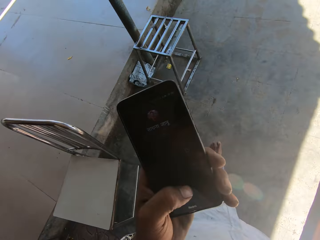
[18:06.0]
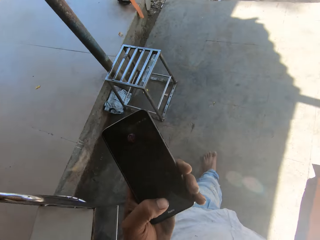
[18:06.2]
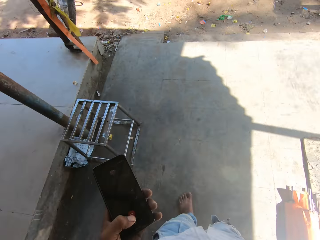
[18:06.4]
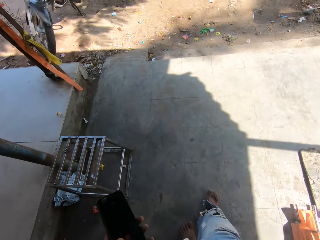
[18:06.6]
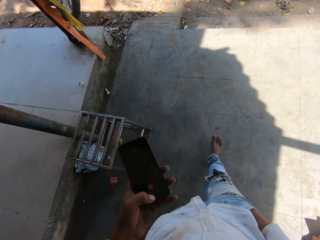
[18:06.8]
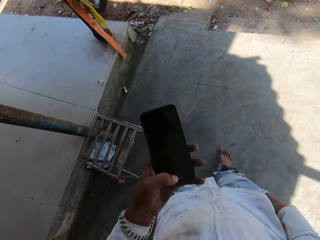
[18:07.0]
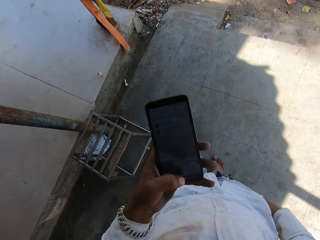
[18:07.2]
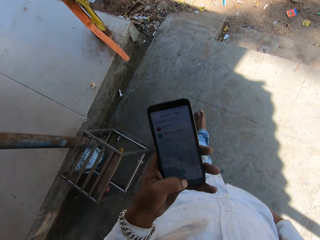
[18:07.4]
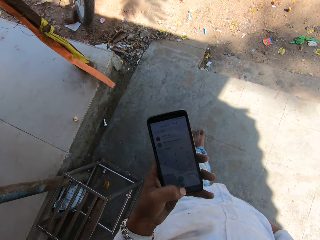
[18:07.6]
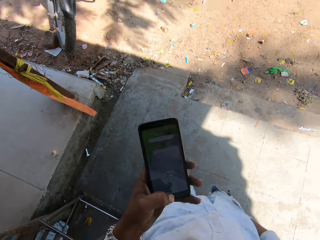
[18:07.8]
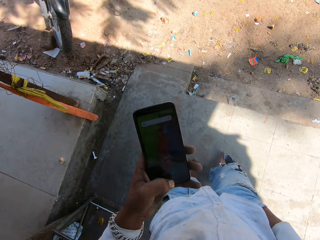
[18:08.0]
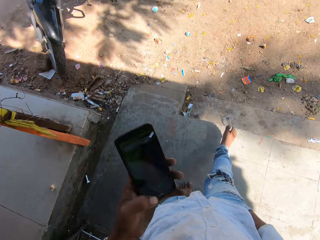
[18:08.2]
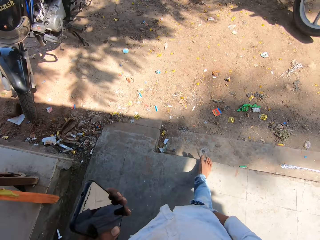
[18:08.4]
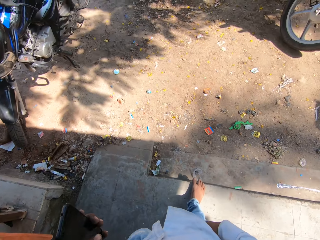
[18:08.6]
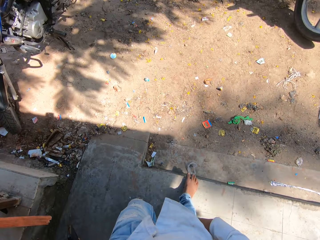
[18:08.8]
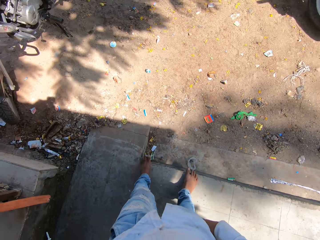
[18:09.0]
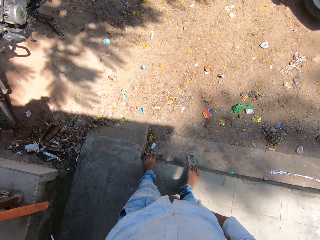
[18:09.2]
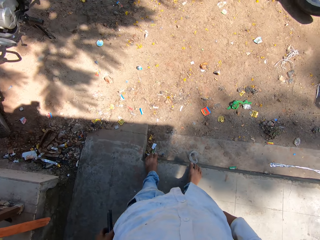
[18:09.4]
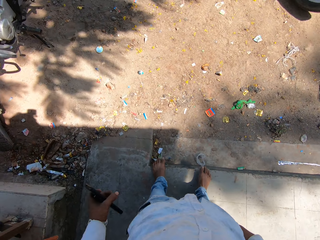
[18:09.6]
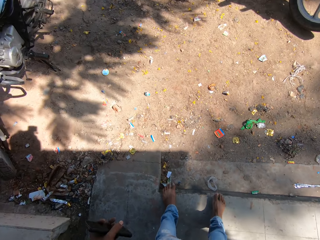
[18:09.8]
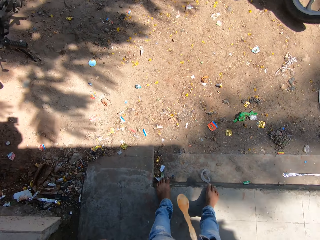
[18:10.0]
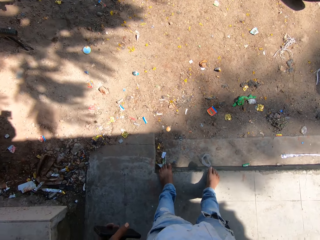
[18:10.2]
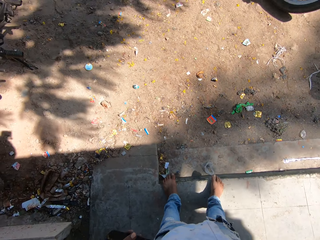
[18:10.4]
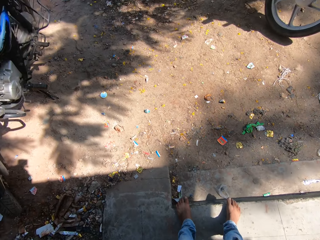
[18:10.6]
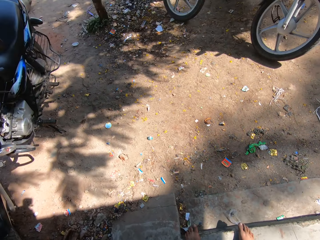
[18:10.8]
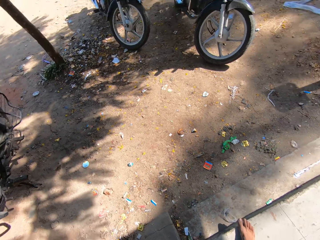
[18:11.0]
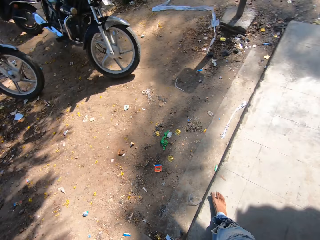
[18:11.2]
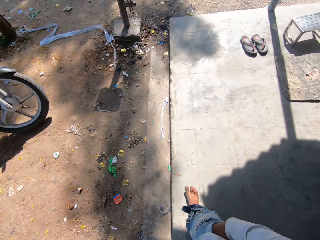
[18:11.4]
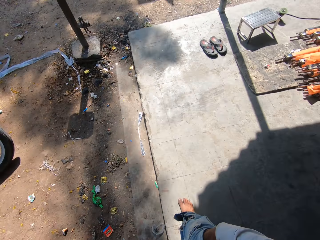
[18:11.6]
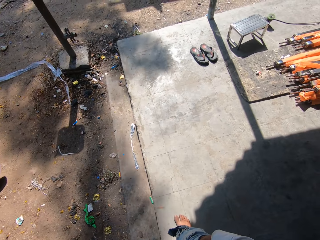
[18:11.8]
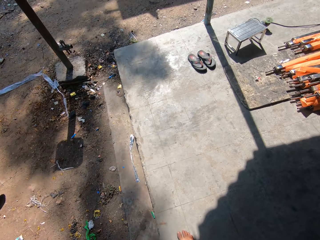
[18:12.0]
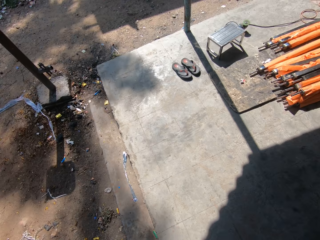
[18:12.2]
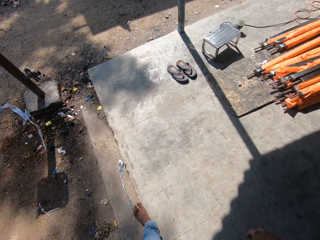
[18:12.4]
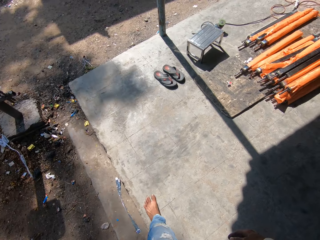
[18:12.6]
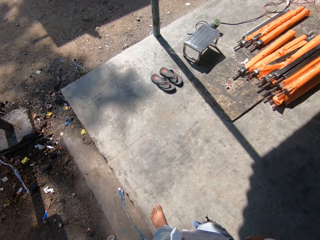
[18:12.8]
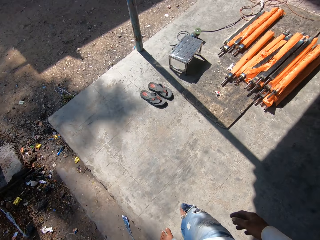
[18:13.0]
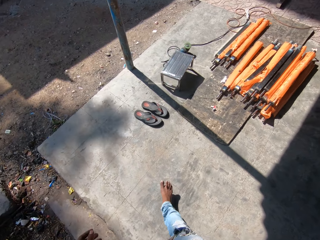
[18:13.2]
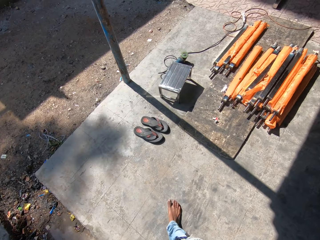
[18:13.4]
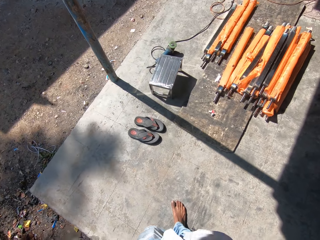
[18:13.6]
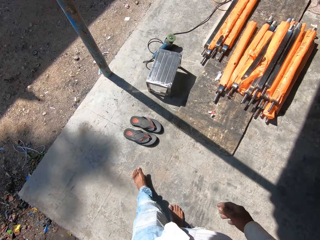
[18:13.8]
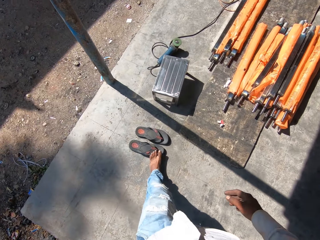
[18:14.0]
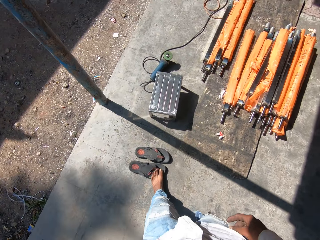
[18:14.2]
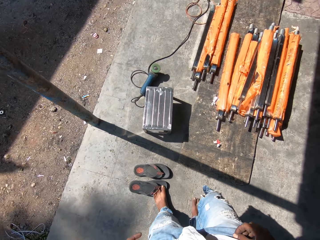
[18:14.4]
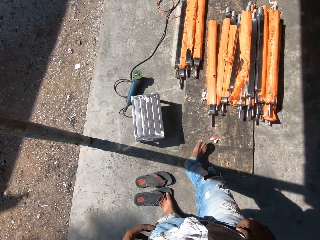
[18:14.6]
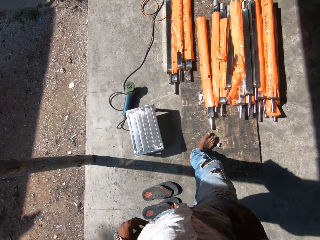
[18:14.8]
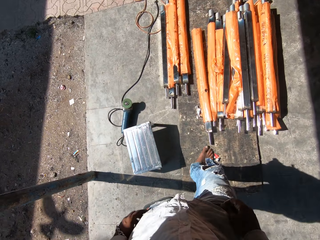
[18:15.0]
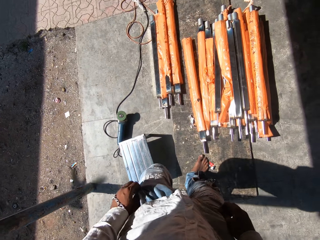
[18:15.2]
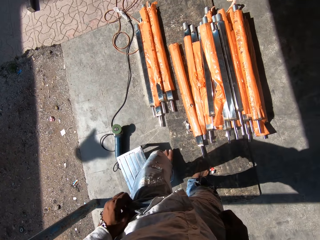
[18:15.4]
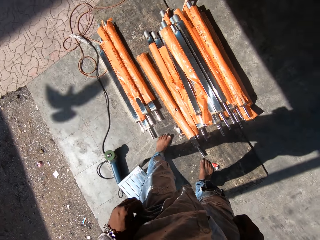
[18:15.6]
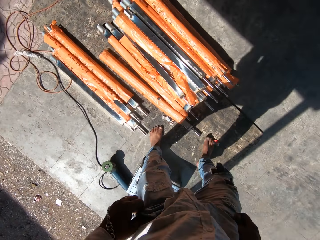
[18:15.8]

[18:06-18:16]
The camera wearer presses the phone with his left hand. He lowers the hand with the phone. He stands for a while. He spits on the ground. He turns to the right. He walks to the seat.

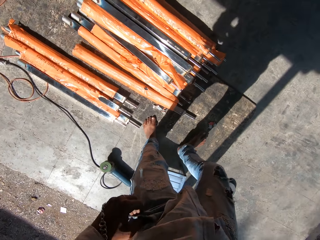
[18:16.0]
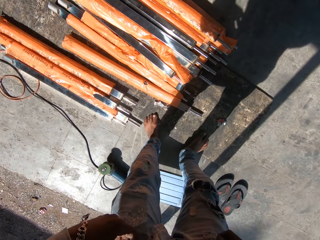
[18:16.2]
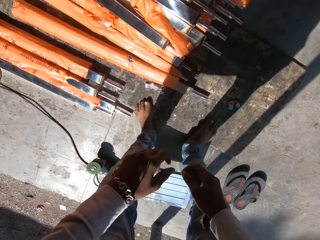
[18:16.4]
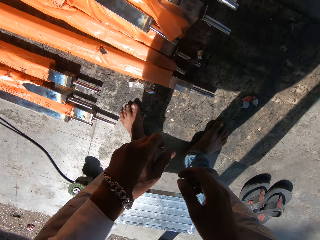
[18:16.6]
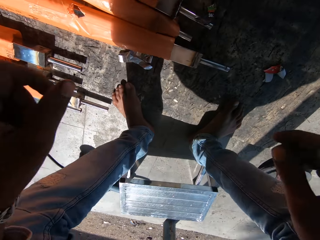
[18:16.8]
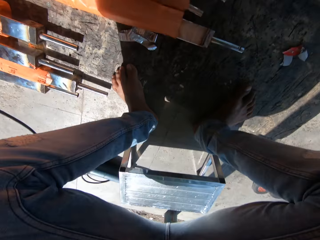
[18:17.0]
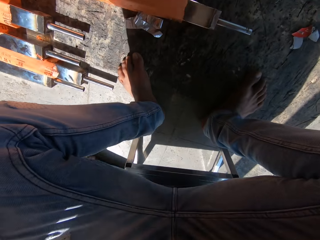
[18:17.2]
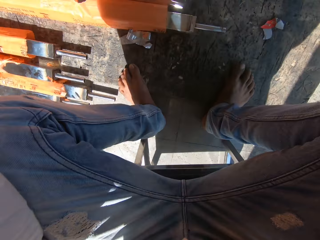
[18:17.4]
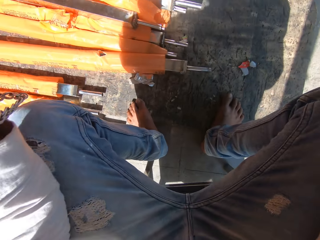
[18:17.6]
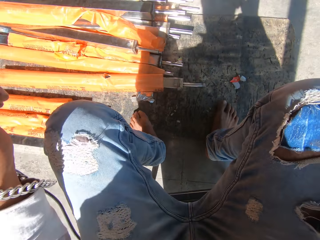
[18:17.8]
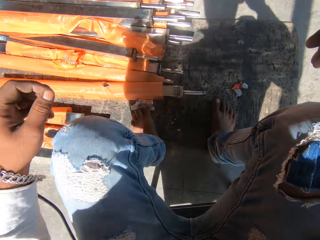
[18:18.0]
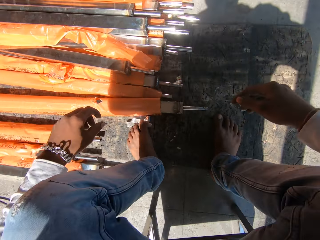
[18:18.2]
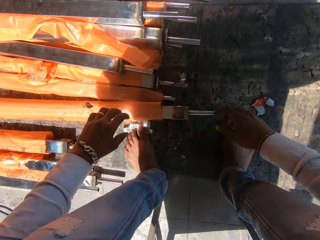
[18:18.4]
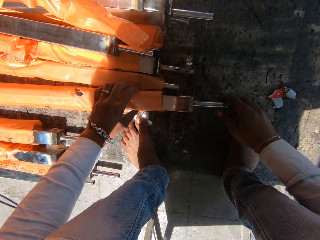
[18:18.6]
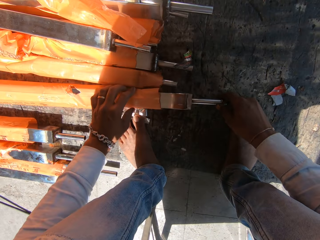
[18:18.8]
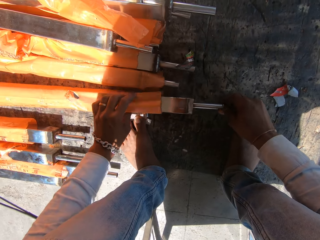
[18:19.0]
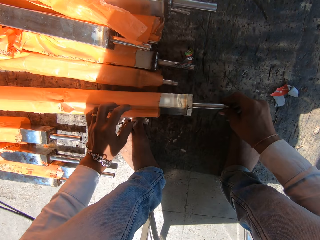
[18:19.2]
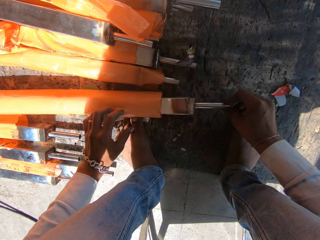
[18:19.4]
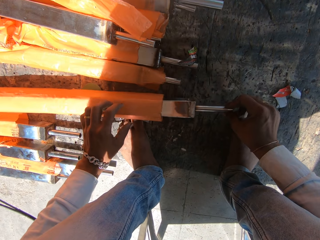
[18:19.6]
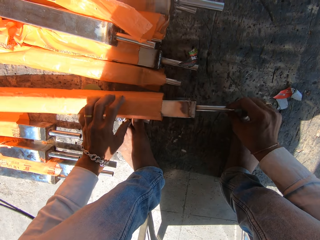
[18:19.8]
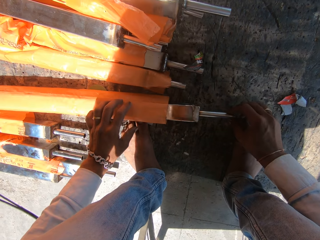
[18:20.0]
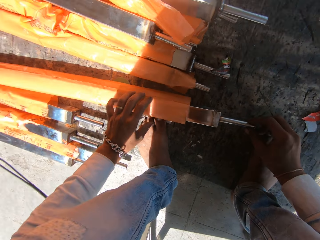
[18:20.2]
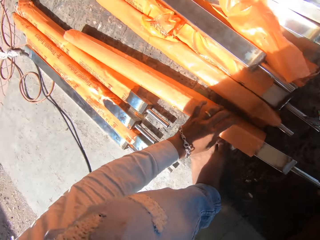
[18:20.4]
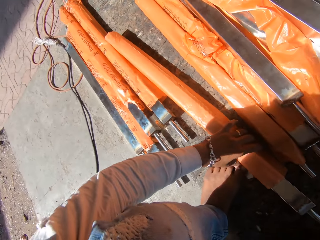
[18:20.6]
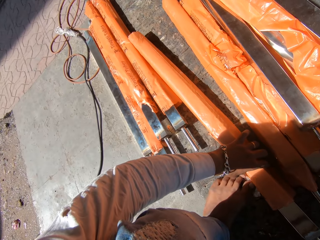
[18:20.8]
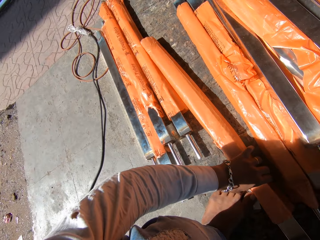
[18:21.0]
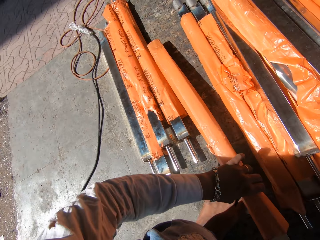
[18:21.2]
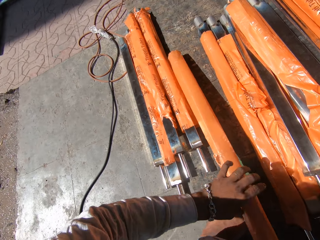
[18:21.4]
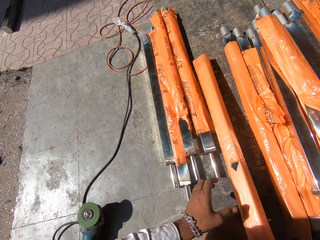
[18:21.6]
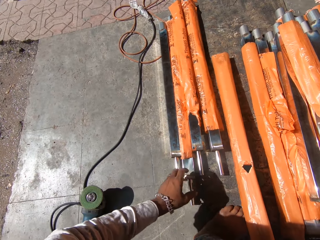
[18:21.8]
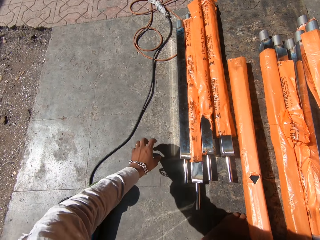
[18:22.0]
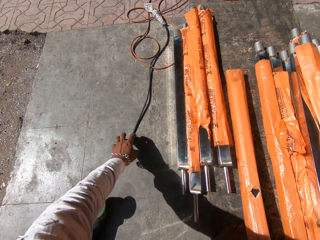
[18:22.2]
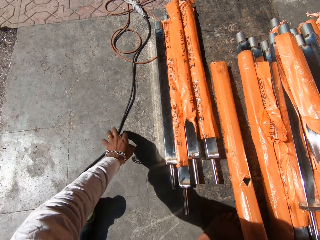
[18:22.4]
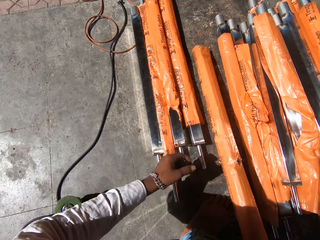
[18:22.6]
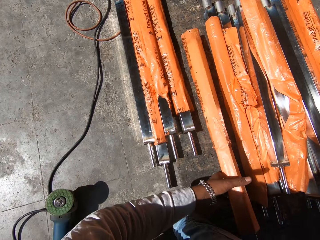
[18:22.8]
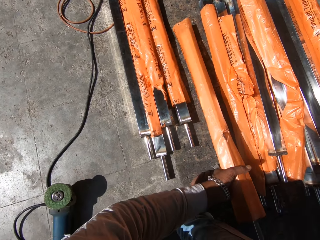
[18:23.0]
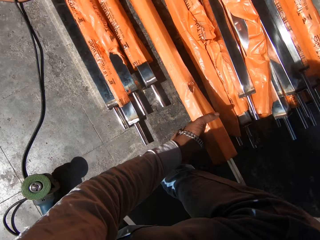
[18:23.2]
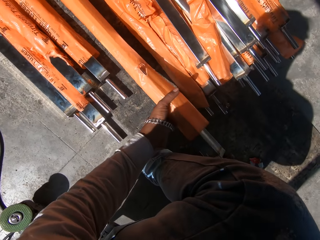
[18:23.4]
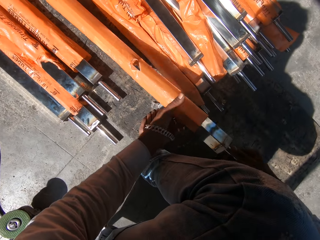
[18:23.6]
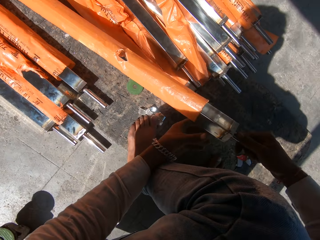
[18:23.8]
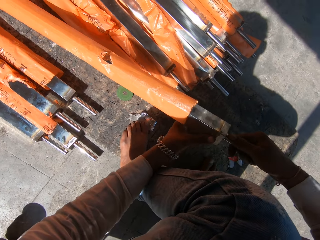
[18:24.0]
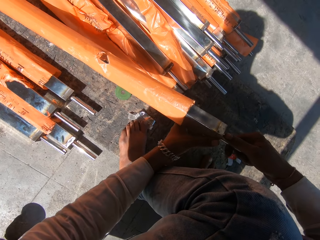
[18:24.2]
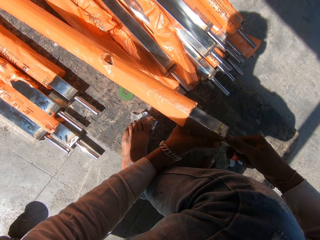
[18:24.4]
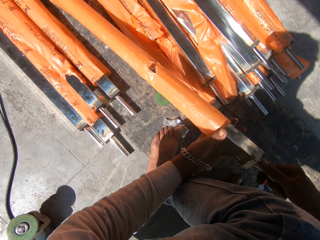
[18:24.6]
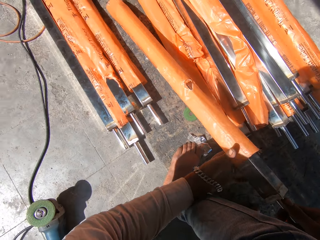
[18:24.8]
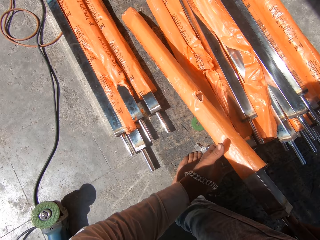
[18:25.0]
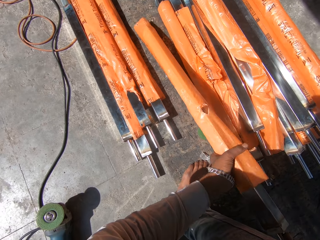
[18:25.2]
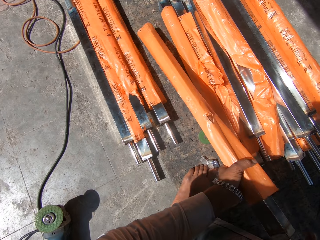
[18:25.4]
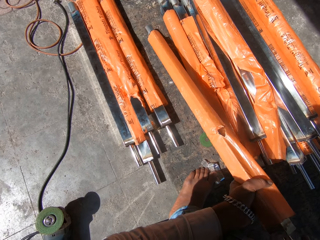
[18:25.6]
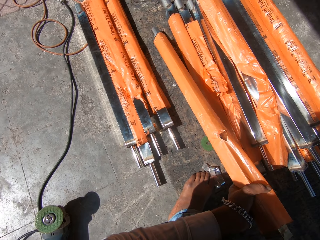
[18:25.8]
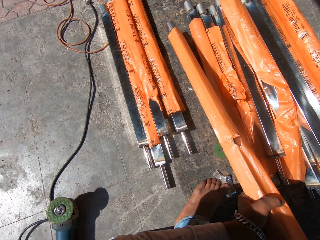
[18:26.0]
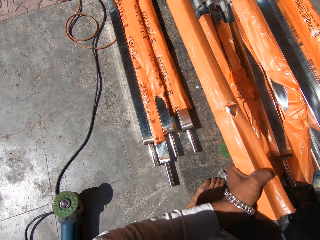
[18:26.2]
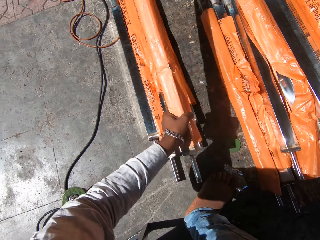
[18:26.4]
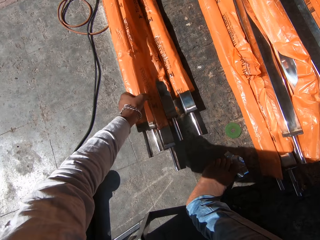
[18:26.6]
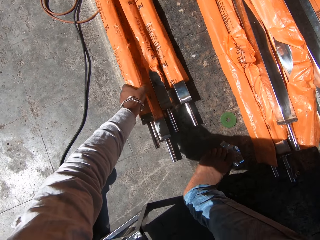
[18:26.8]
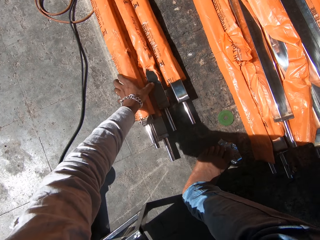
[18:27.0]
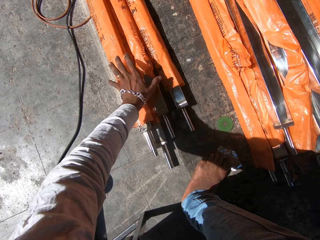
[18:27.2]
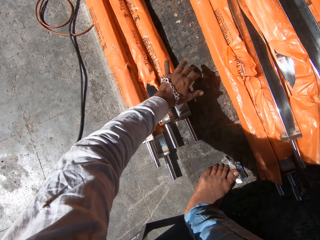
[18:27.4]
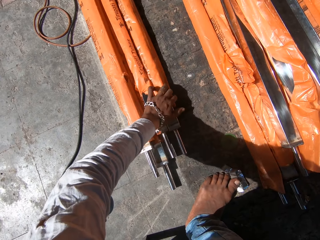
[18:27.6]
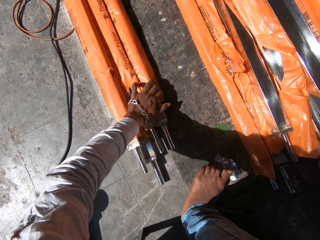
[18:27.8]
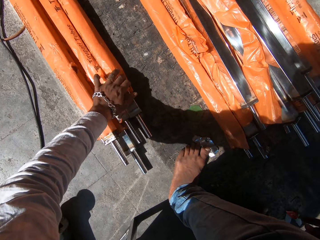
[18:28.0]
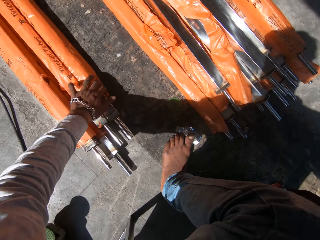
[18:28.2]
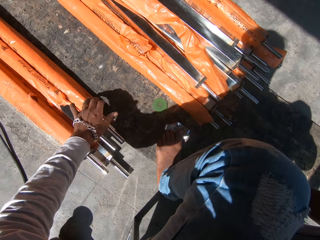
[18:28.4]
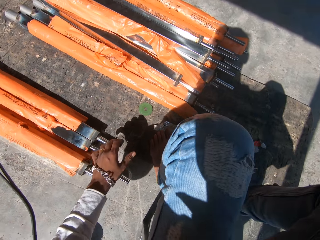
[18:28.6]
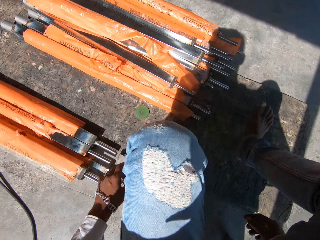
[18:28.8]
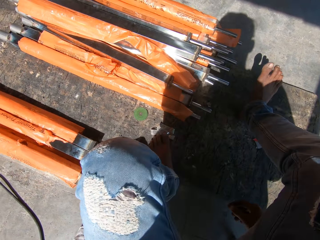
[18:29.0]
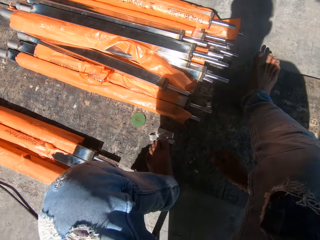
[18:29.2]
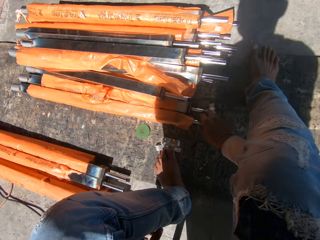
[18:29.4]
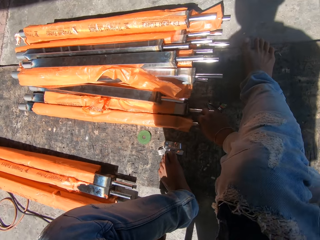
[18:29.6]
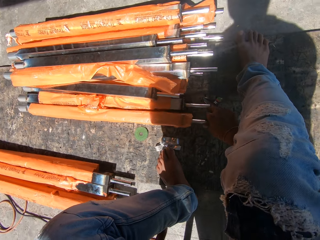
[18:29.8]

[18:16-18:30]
The camera wearer sits on a stool. He picks up metal. He holds a metal rod with both hands. He touches a power cable with his left hand. He holds the metal rod with both hands. He drops the metal rod on the ground with his left hand. He moves the rods on the ground with his left hand.
